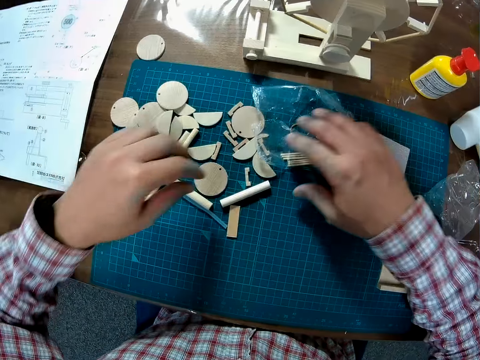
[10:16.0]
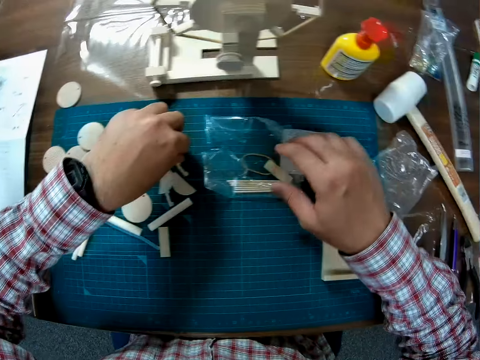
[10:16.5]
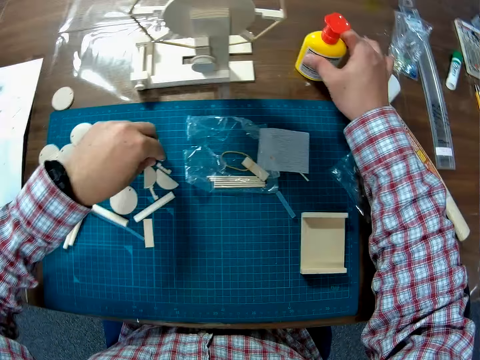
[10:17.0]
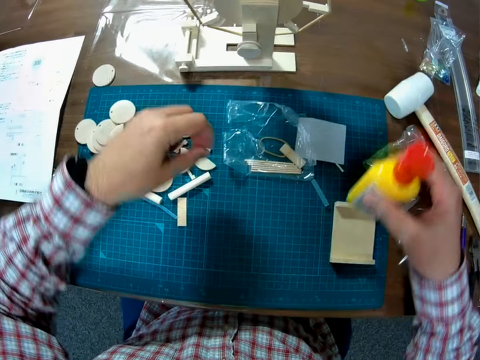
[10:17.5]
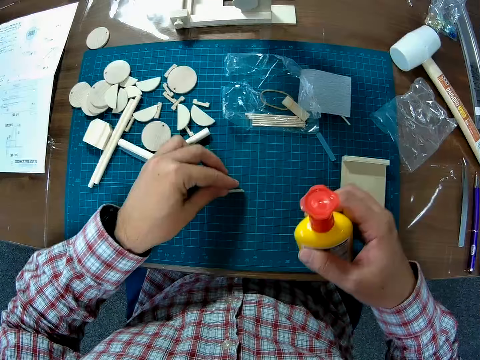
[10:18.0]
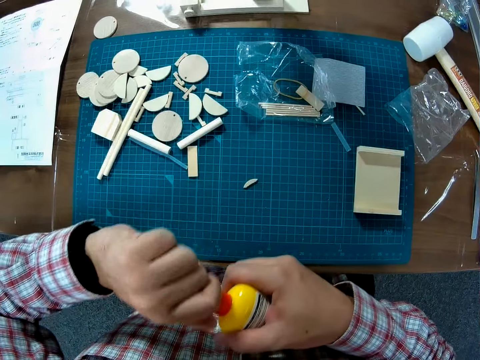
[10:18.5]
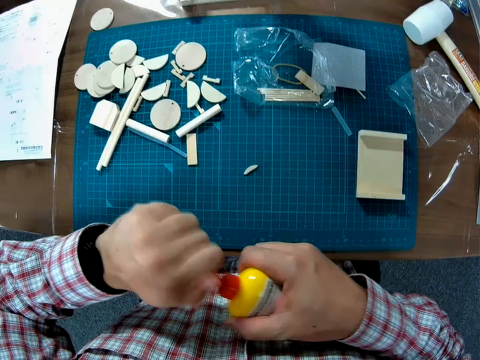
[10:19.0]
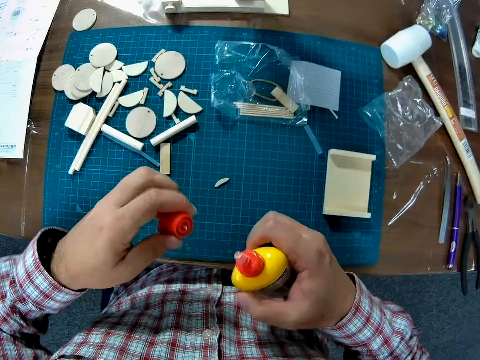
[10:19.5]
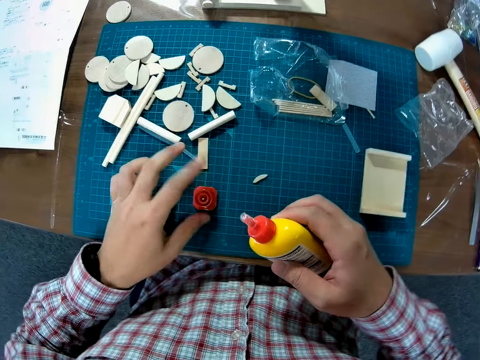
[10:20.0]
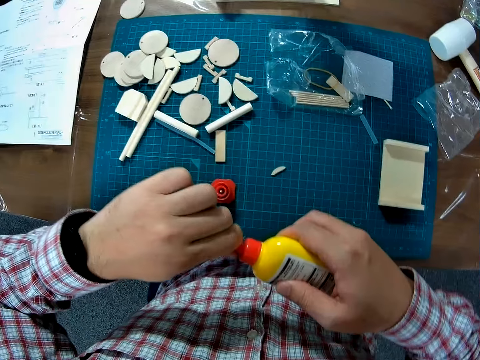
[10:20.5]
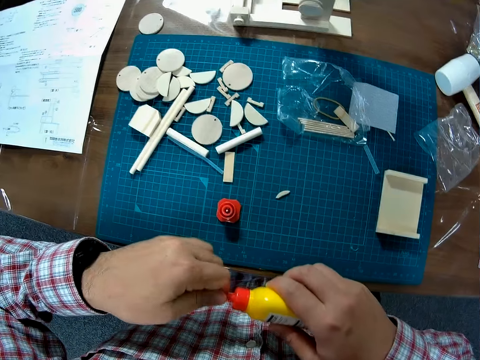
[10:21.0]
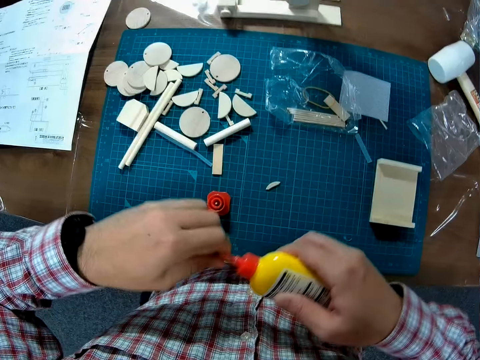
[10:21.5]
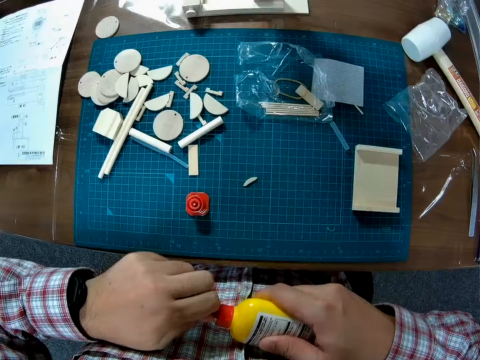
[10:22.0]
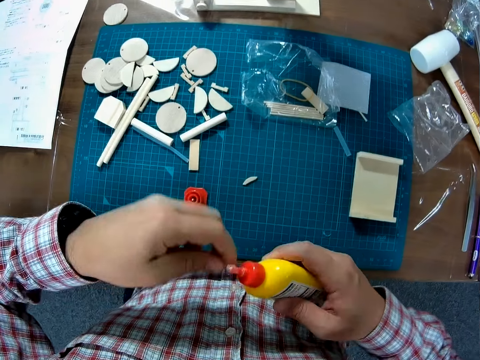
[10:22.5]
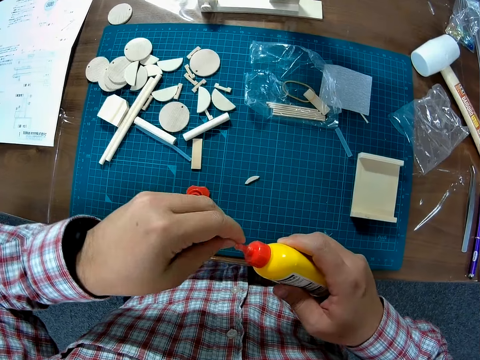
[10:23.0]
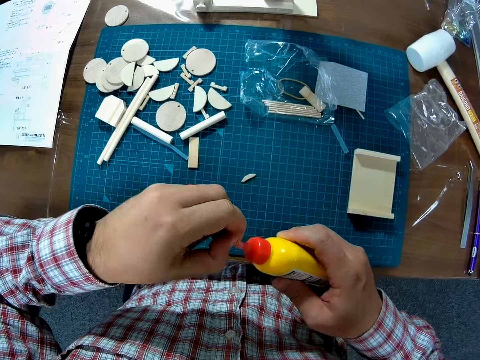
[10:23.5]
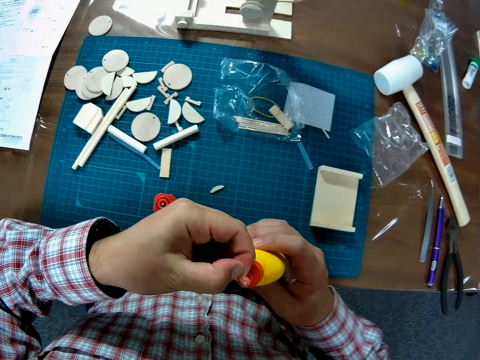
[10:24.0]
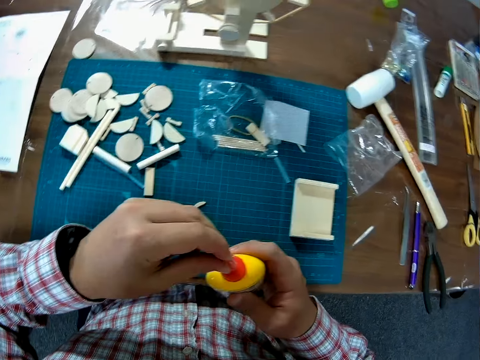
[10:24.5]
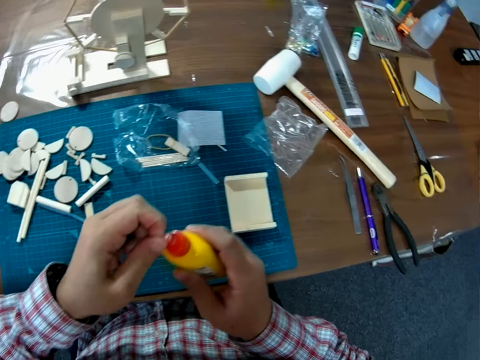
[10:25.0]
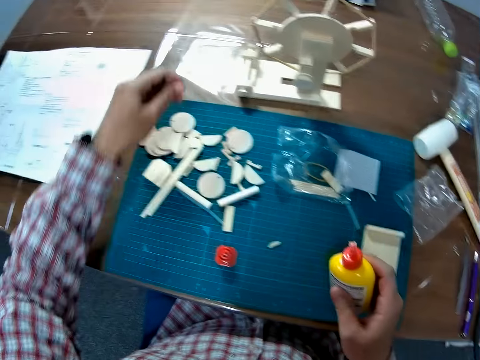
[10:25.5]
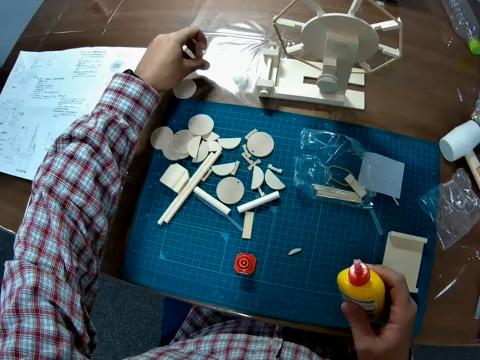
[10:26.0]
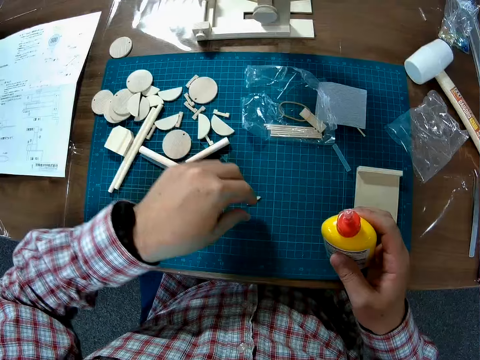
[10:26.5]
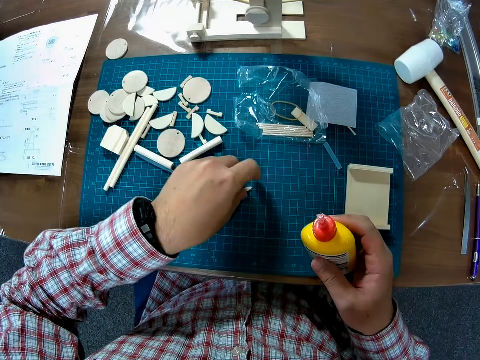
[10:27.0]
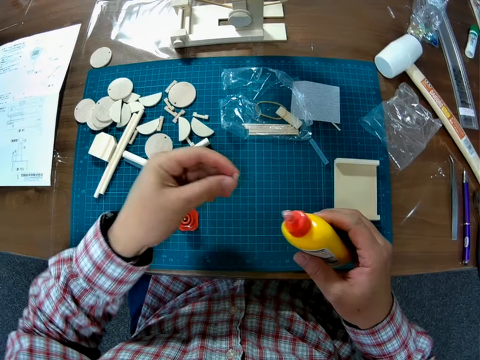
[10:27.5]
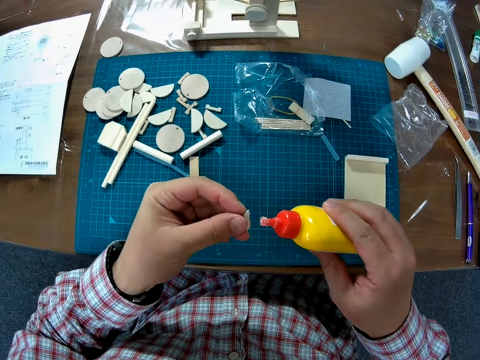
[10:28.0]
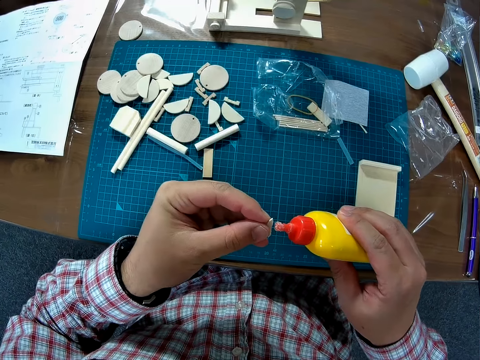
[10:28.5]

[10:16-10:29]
The camera wearer picks up a wood piece from the table with his left hand. He puts down the piece of box. He picks up the glue bottle from the table. He places the wood piece on the work mat. He opens the glue bottle. He places the glue bottle cover on the work mat. He removes residue glue from the tip of the glue bottle. He drops the glue residue on the table. He picks up the wood piece from the work mat.

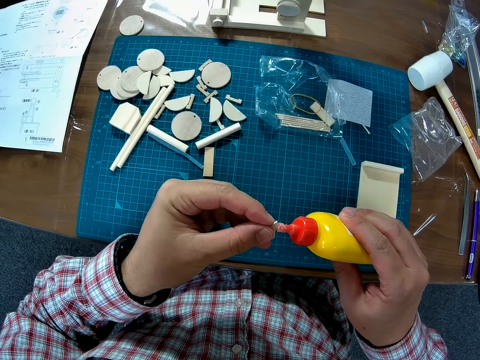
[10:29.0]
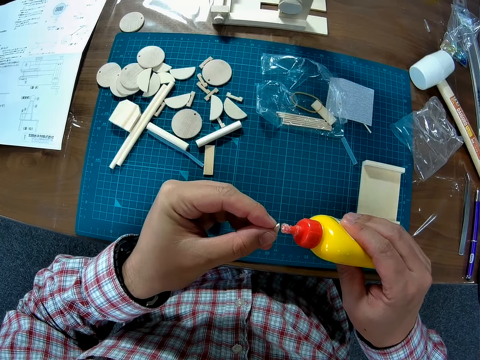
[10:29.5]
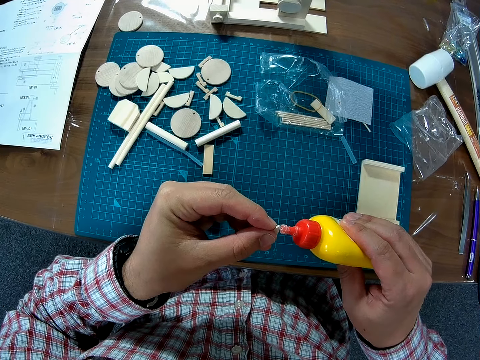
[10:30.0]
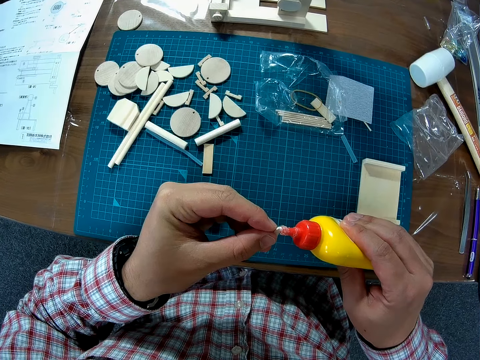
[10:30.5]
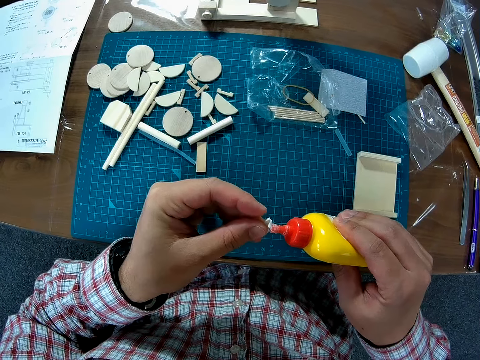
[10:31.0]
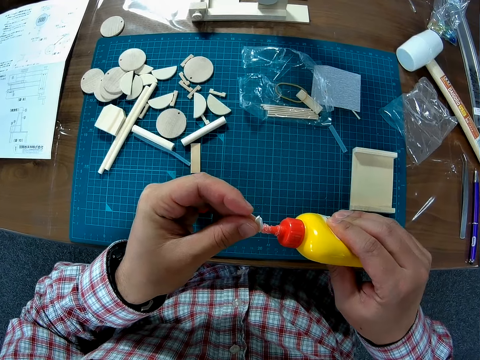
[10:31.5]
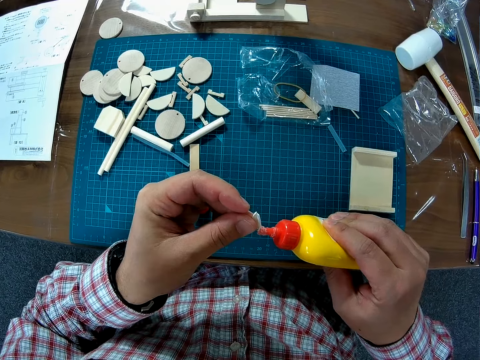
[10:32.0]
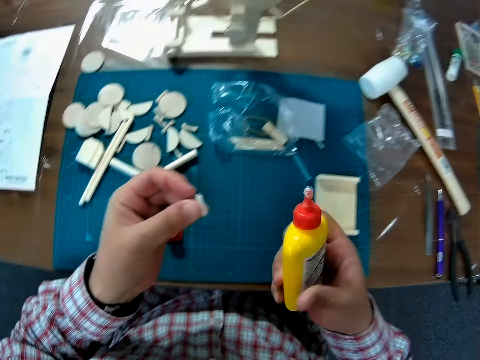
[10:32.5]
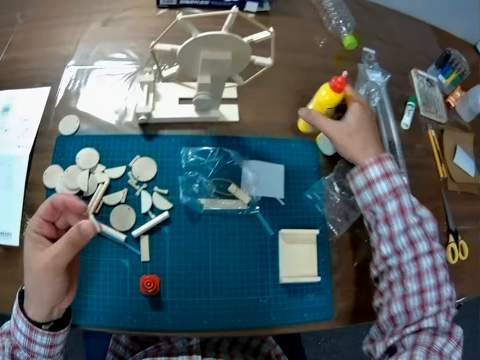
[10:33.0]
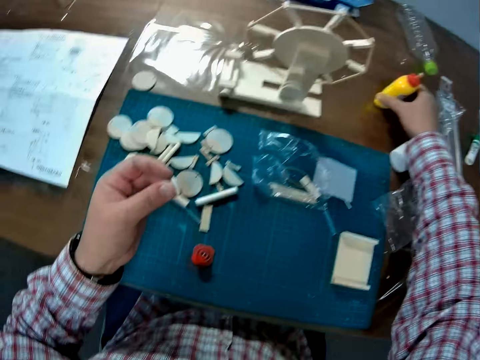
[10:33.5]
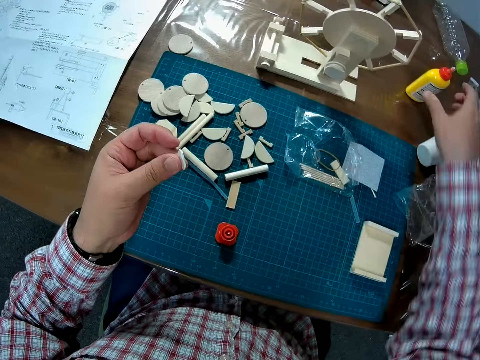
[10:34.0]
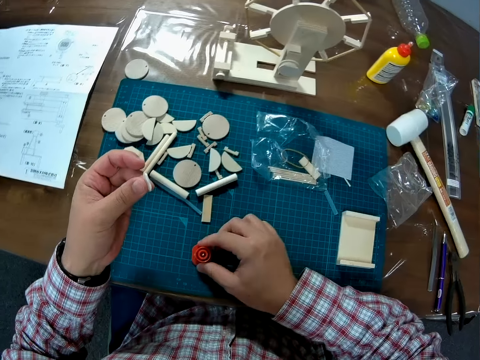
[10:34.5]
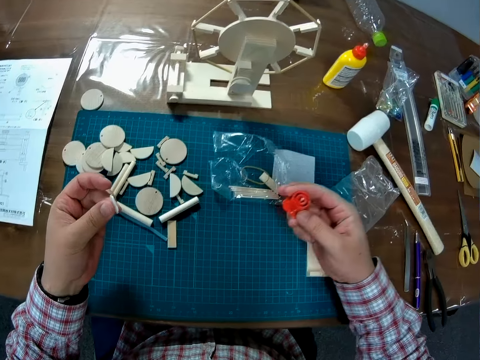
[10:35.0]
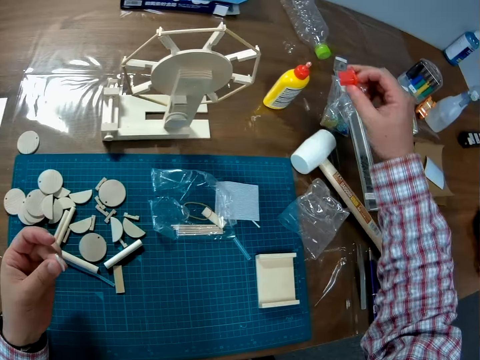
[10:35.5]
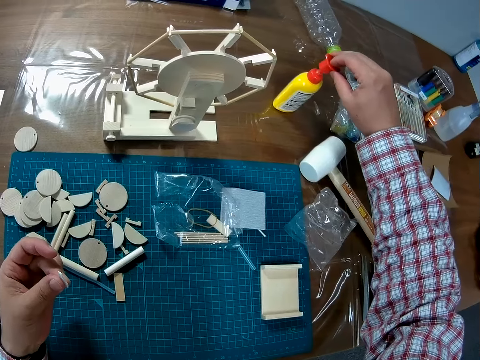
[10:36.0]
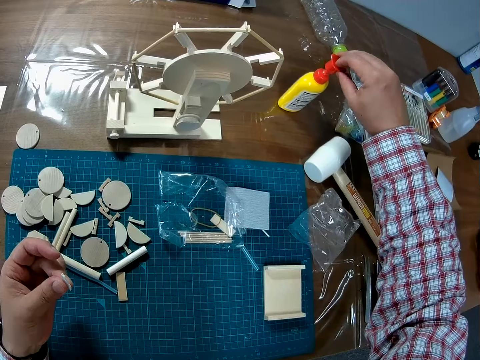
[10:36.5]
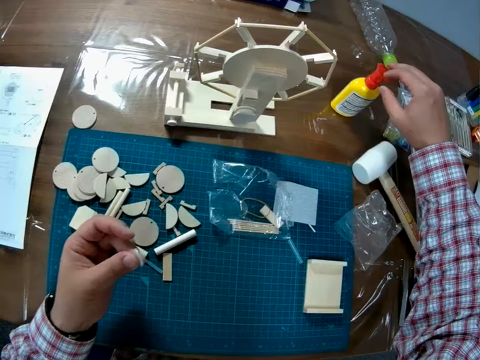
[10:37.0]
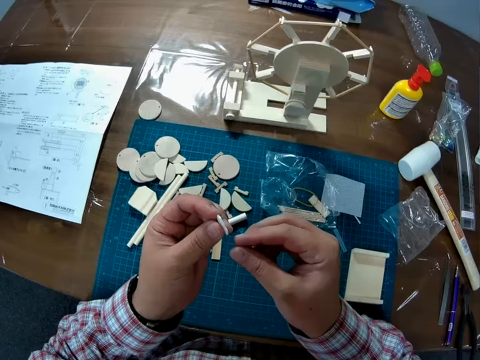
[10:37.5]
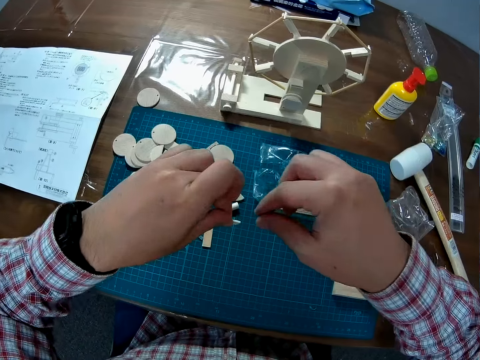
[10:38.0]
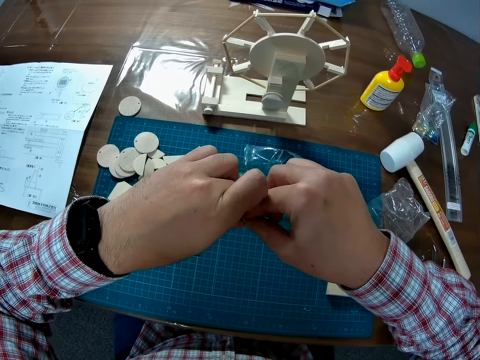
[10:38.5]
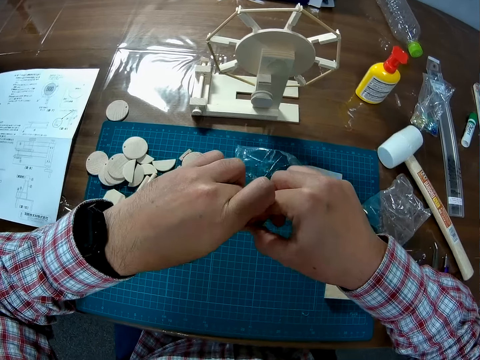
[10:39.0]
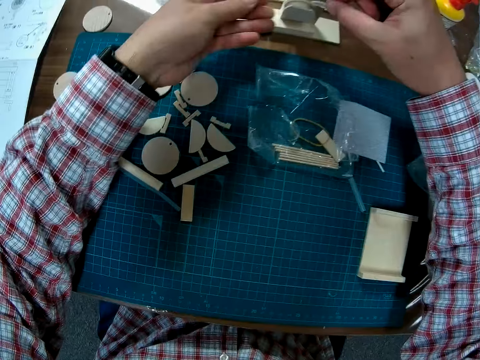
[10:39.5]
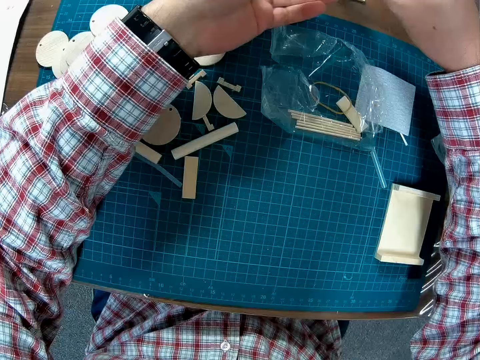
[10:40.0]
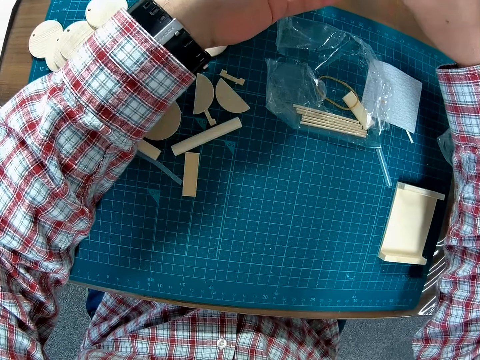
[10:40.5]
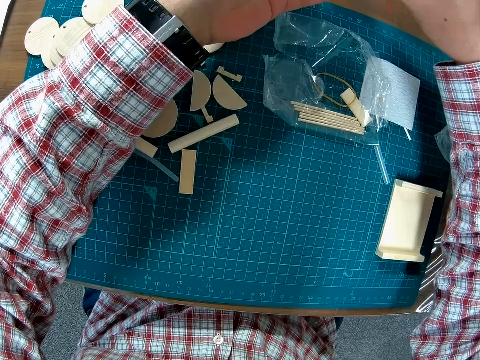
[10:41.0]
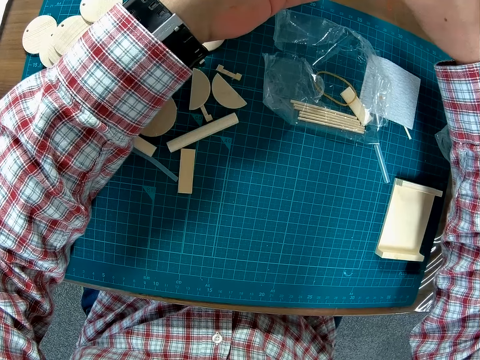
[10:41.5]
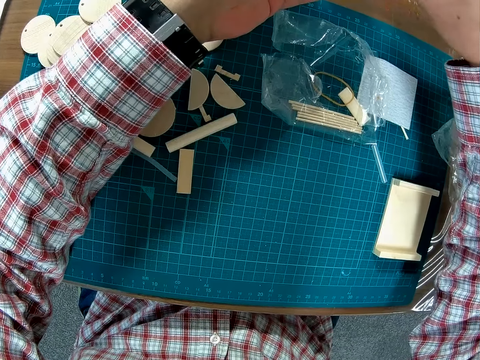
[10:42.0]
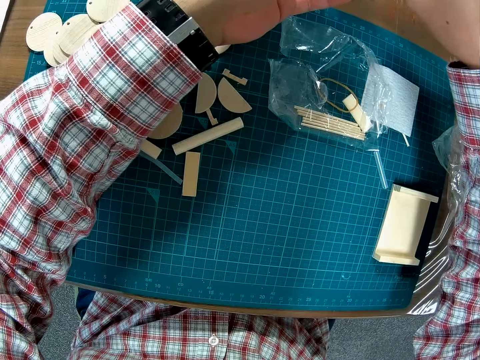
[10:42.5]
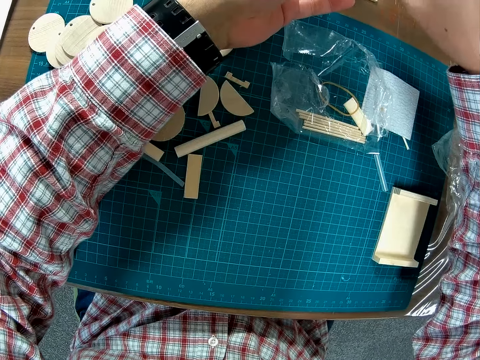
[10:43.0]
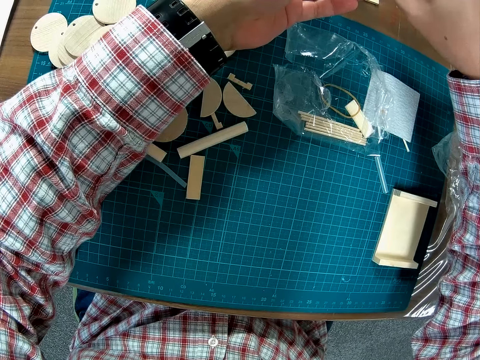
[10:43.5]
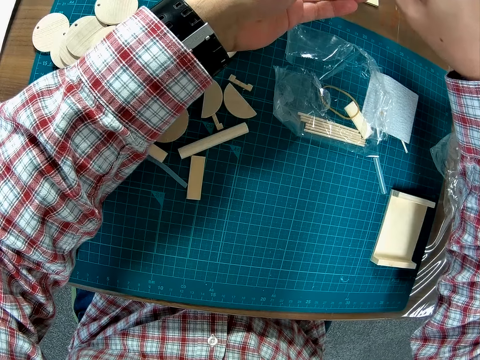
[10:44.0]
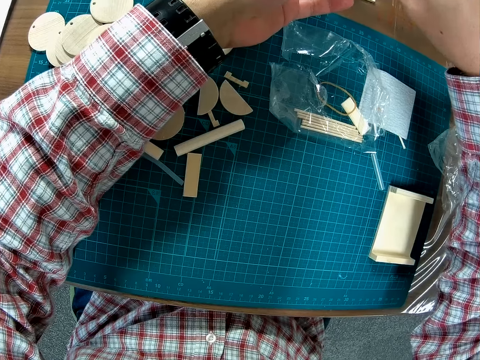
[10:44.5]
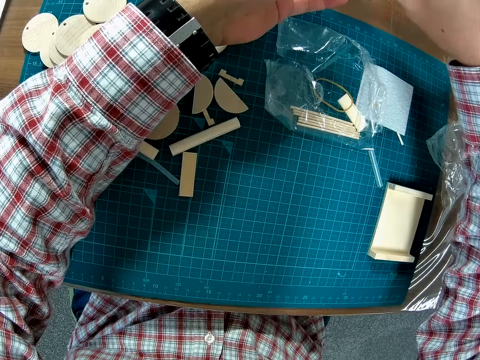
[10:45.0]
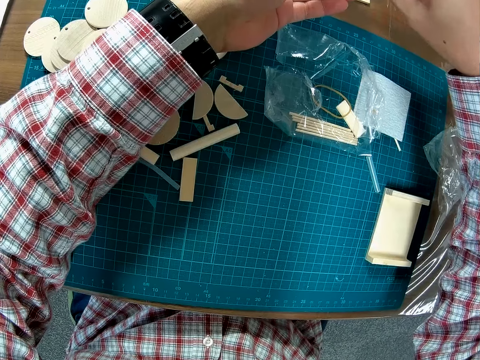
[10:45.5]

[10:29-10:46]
The camera wearer sticks a small piece of wood with glue. He applies glue to the wood piece. He places the glue bottle on the table. He picks up the cover of the glue bottle. He closes the glue bottle with its lid. He puts the wood piece on his right hand. He fixes the wood piece on the back of the wind mill.
